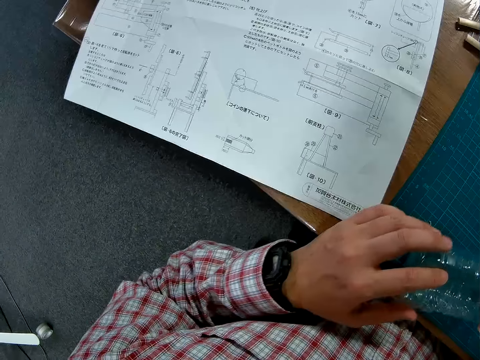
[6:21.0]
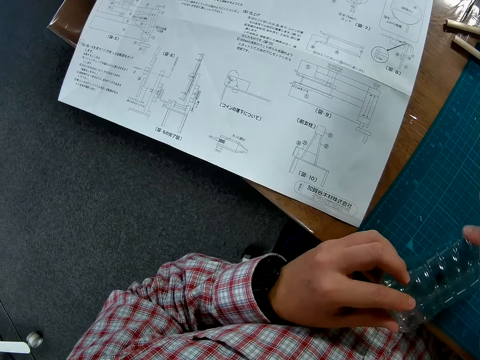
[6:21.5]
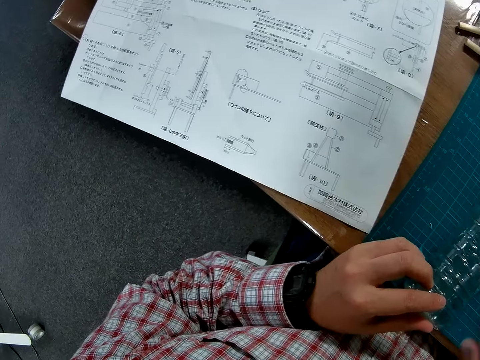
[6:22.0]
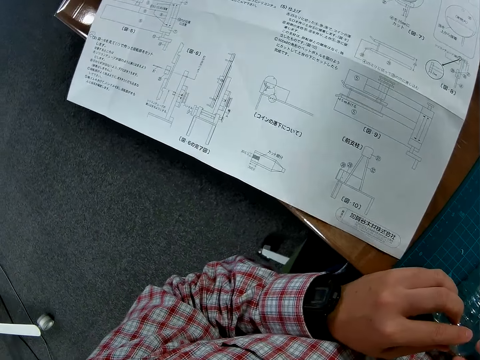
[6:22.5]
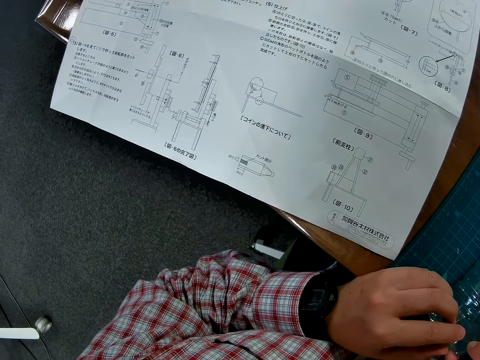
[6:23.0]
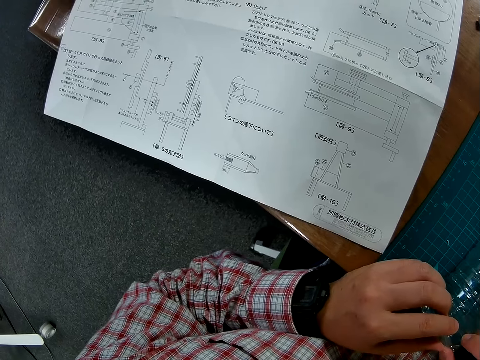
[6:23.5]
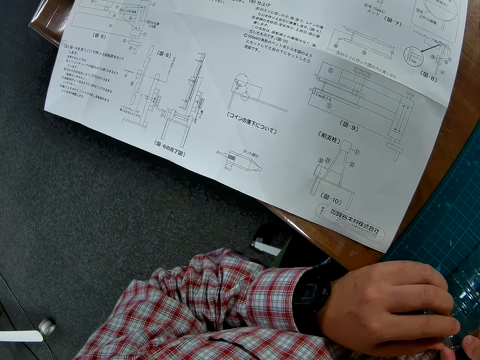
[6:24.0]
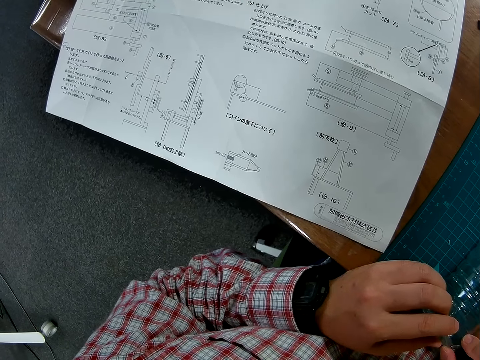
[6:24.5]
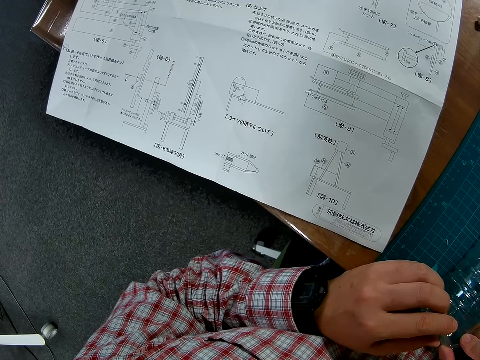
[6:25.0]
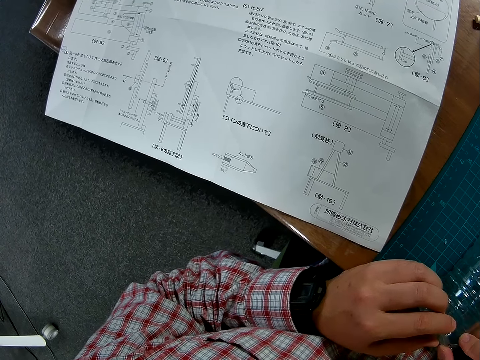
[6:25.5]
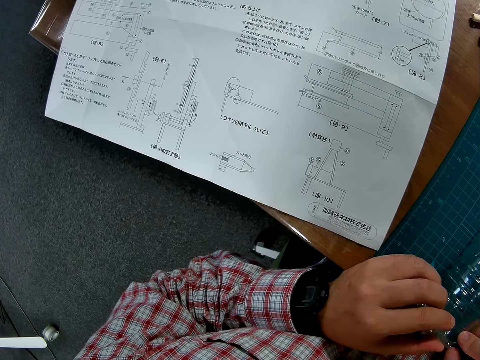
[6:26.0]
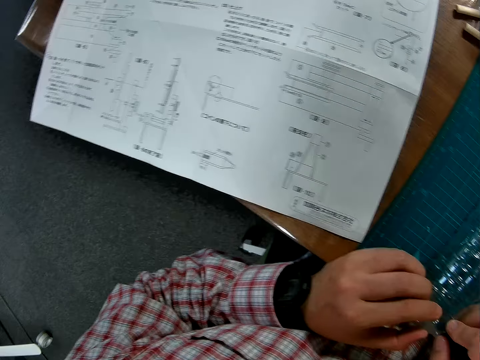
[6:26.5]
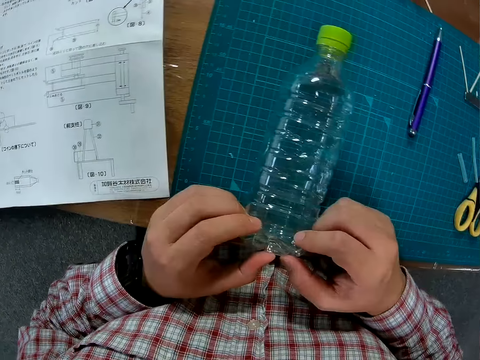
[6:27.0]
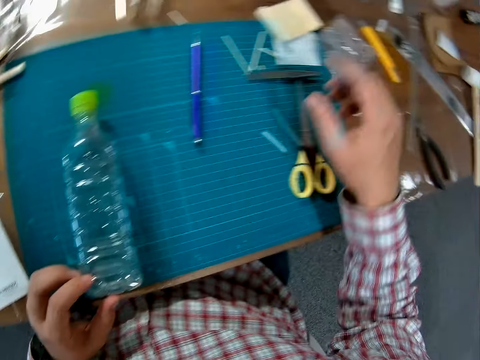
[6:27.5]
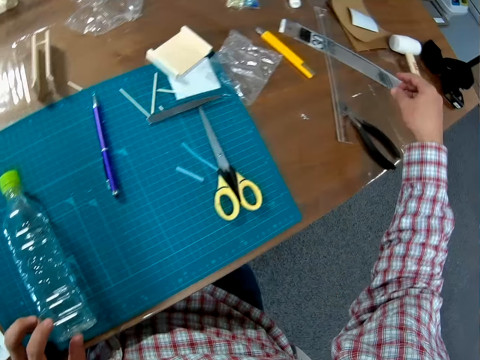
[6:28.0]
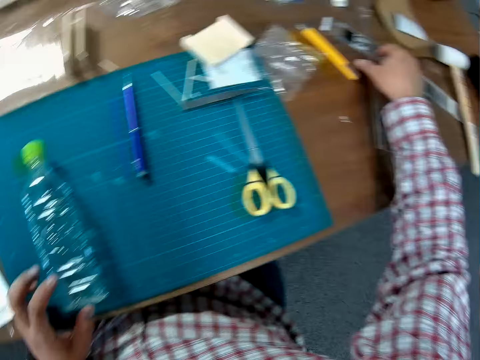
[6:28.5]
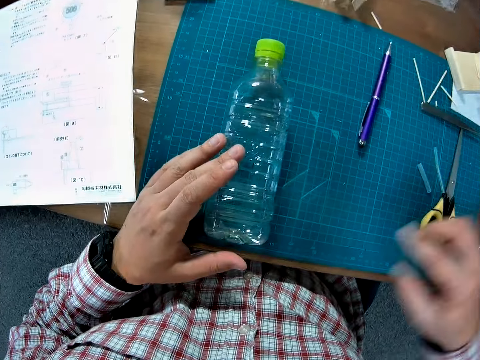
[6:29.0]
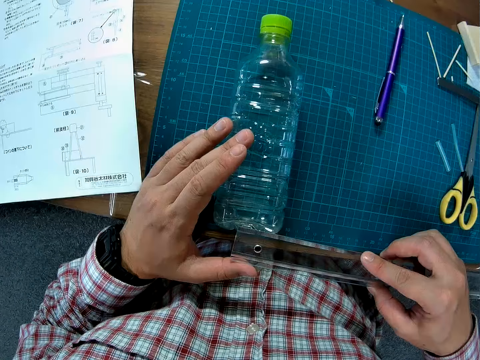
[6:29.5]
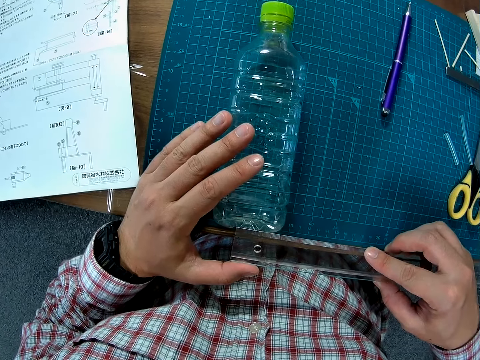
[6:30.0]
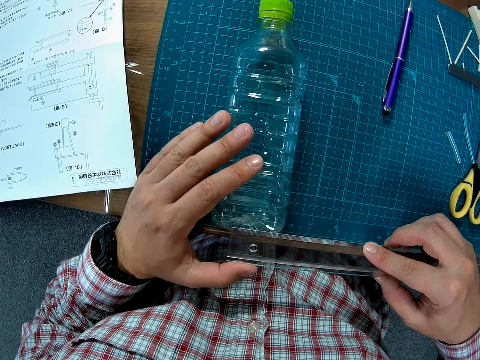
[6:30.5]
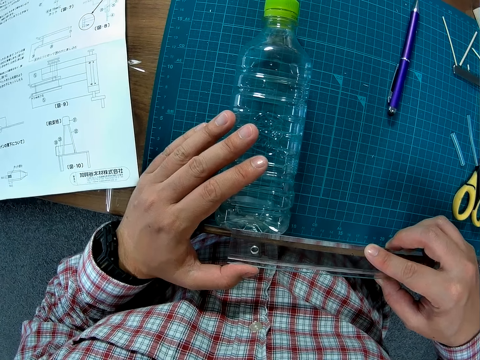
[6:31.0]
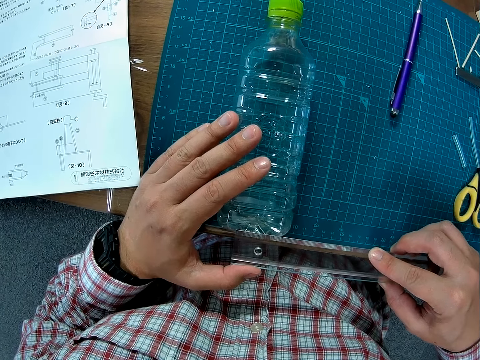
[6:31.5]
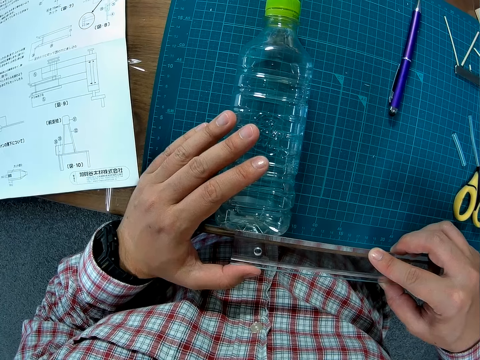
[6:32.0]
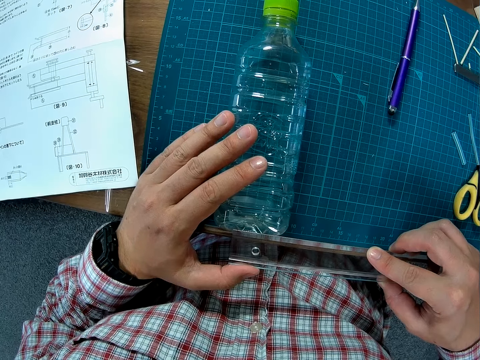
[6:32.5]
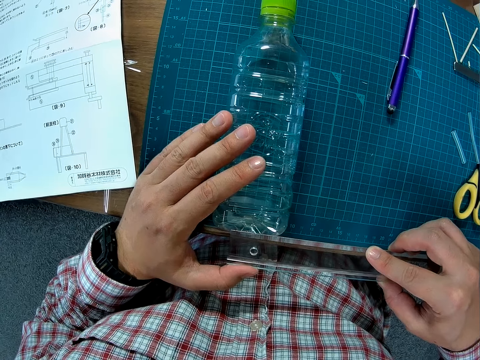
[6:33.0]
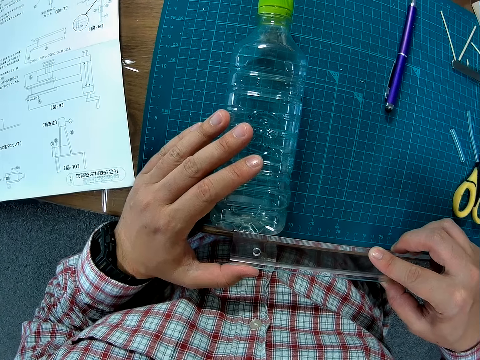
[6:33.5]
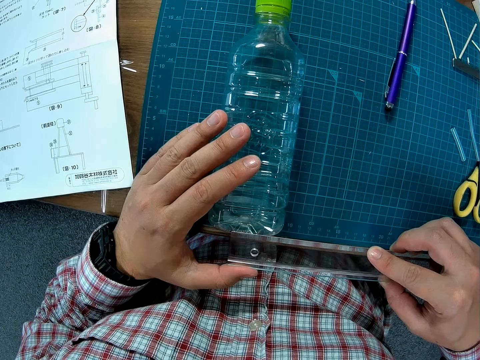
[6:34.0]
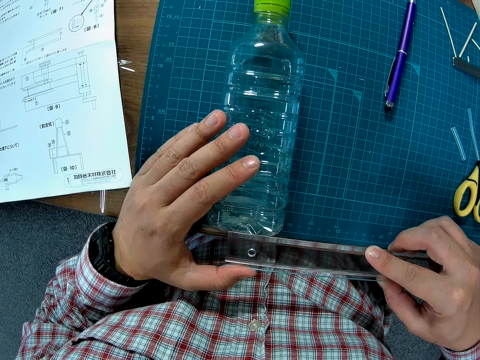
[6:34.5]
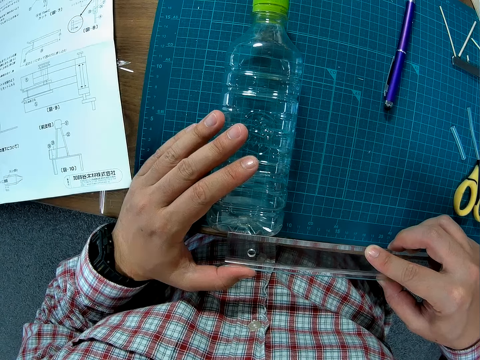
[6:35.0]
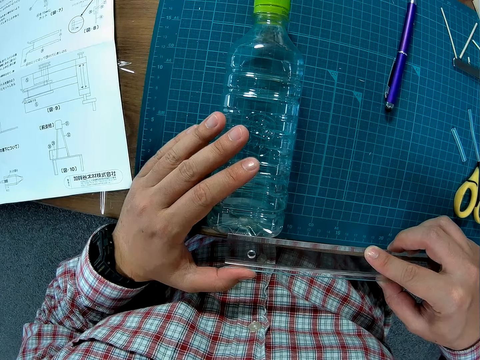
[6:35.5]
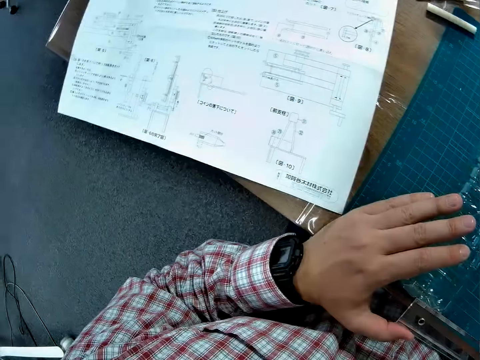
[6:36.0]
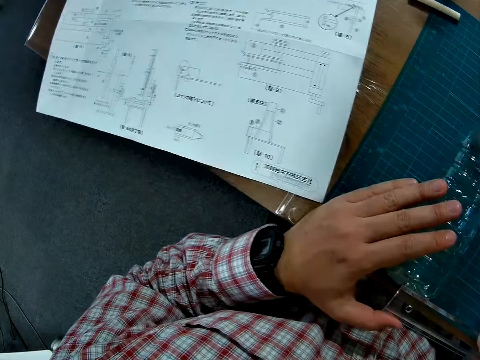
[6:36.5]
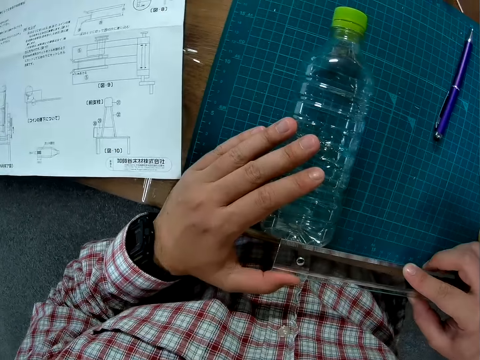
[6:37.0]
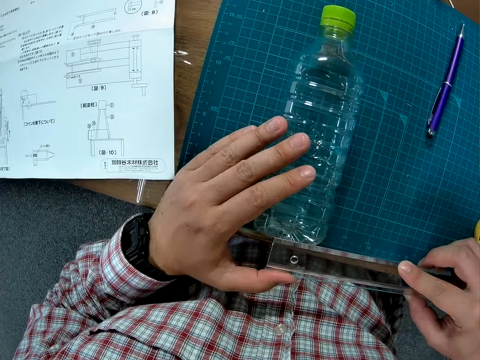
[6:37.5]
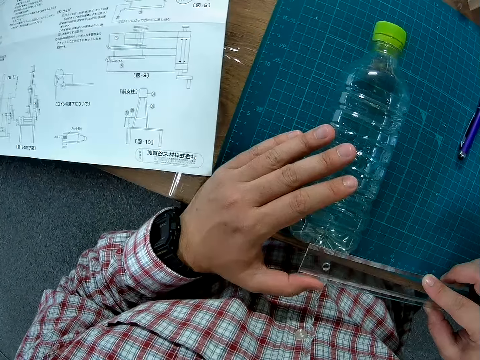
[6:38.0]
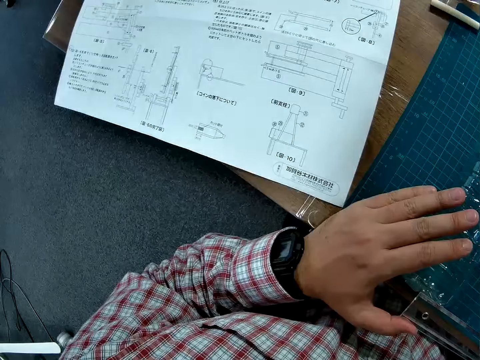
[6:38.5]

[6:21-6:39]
The camera wearer presses the plastic bottle. They hold the ruler and pick up the ruler. They place the ruler on the bottle. They measure the plastic with the ruler. They change direction.

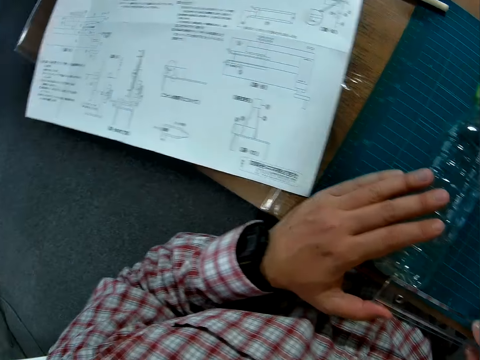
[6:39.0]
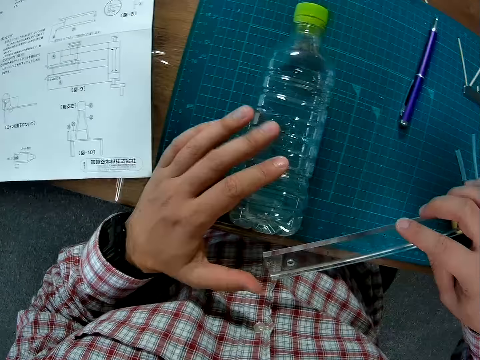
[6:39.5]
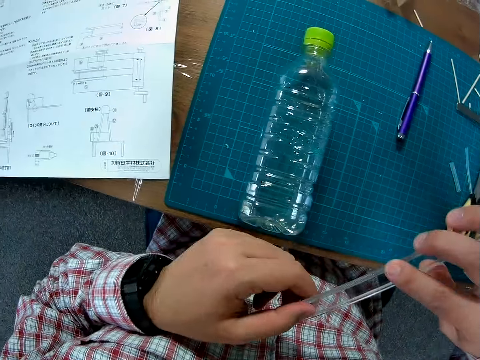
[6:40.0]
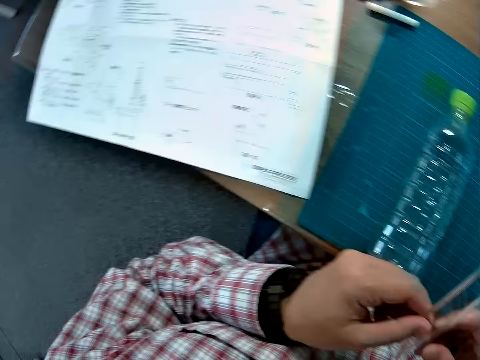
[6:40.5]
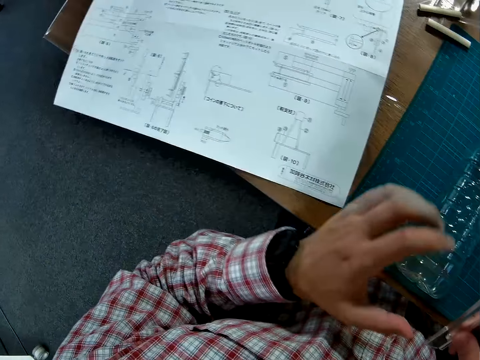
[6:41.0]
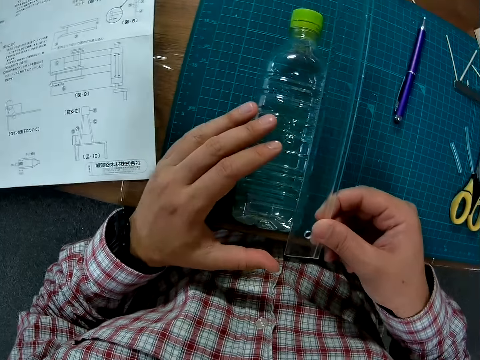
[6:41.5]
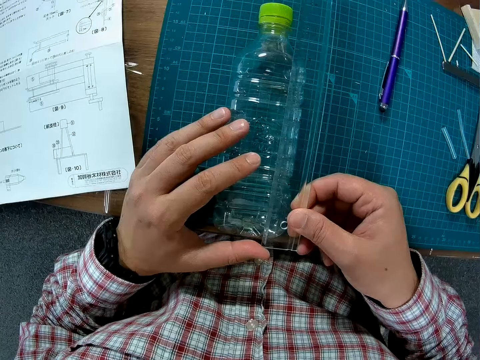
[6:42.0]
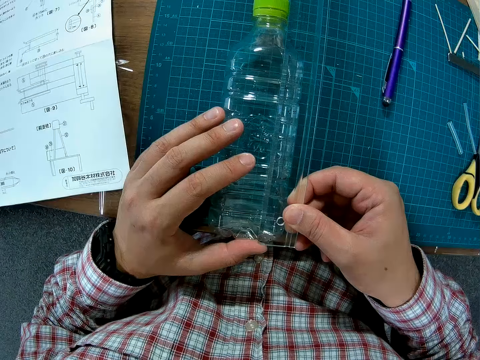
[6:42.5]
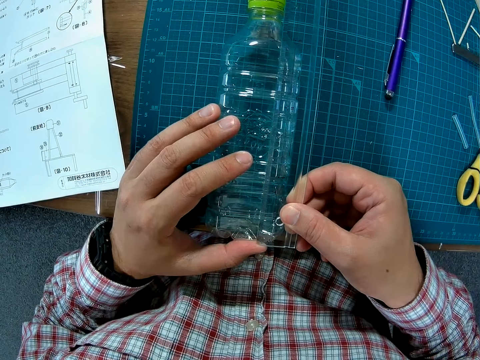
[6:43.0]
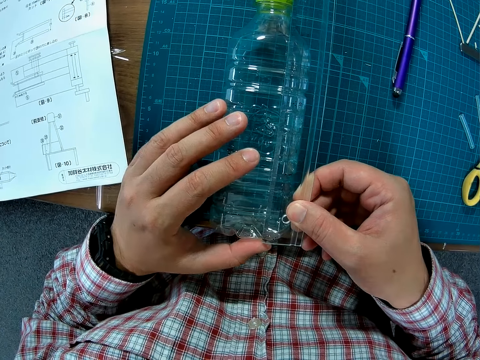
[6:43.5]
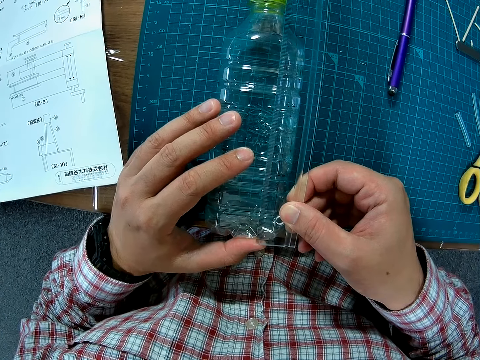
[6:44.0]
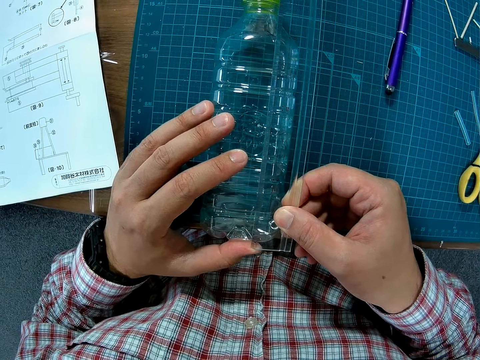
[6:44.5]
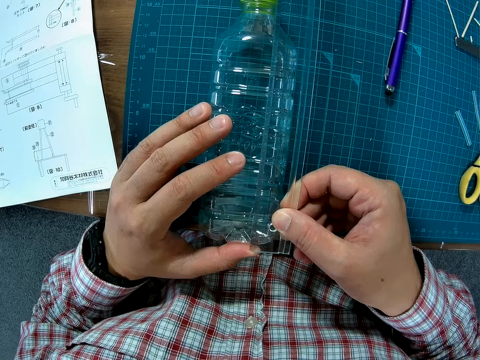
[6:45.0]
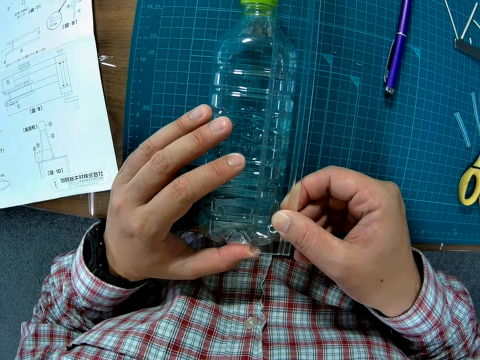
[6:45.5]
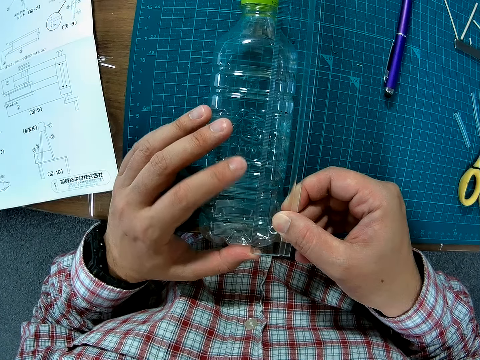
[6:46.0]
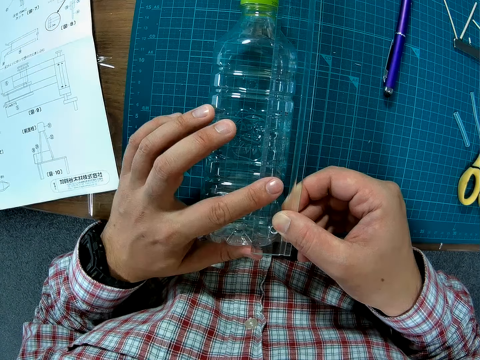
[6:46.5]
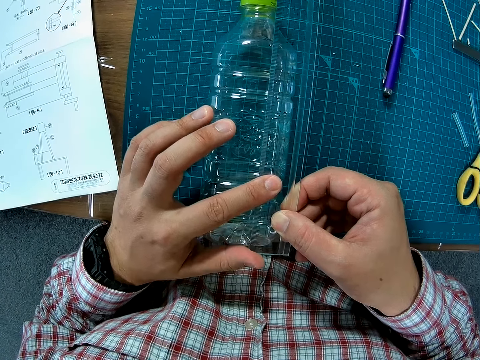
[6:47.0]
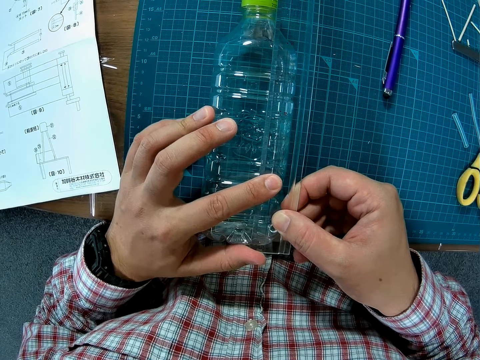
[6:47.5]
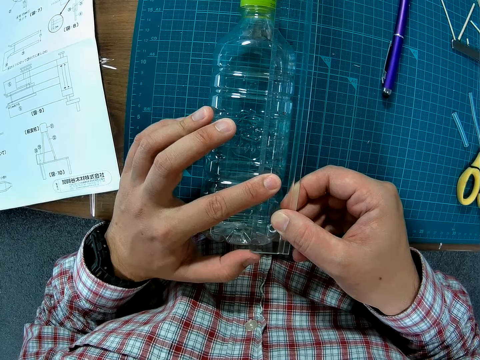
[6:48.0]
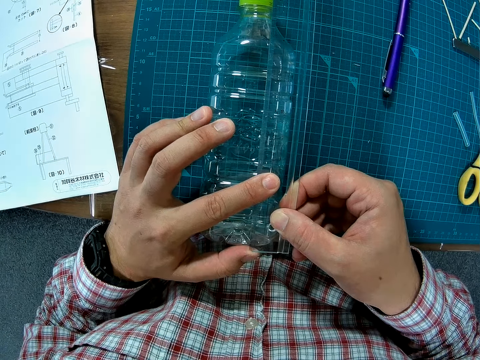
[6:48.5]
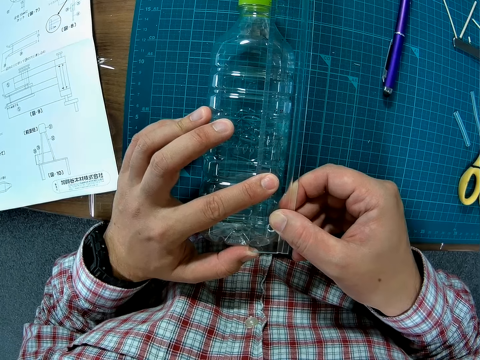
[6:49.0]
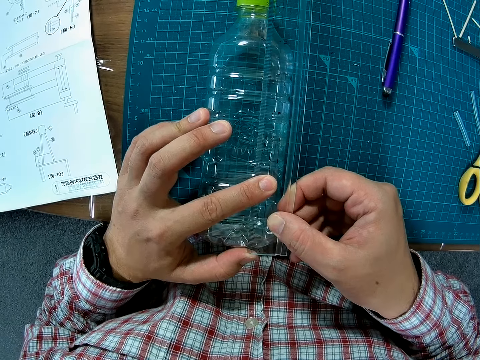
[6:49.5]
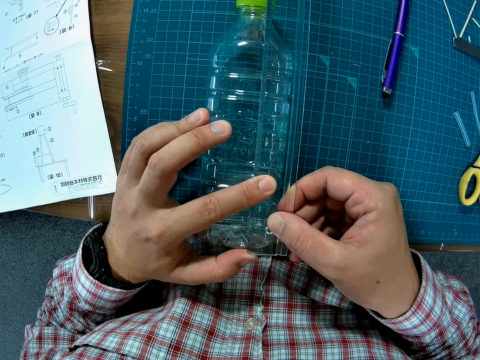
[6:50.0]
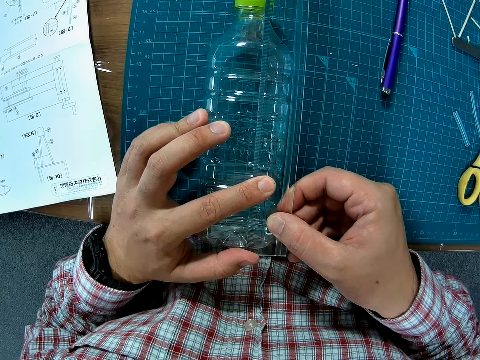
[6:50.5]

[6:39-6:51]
The camera wearer holds the ruler with both hands. They place the ruler on the bottle. They measure the bottle. They place a finger on the ruler. They measure the ruler.
